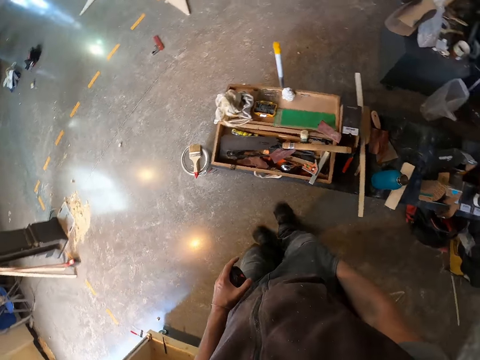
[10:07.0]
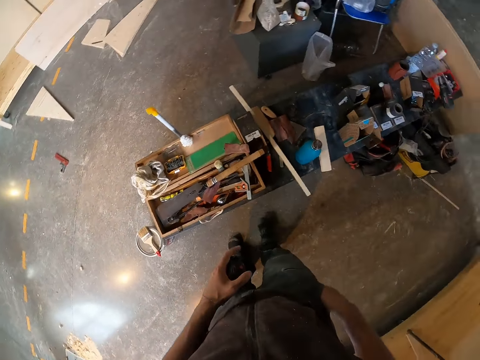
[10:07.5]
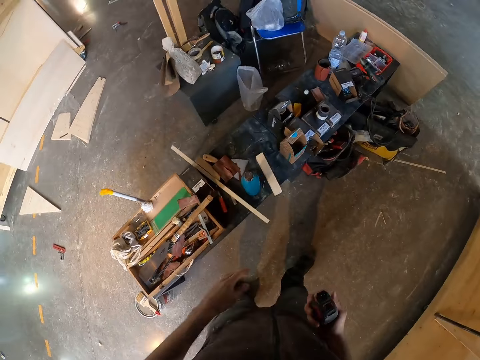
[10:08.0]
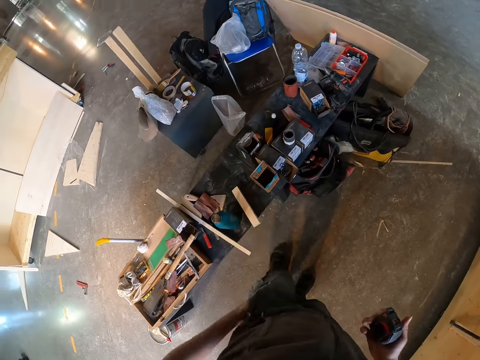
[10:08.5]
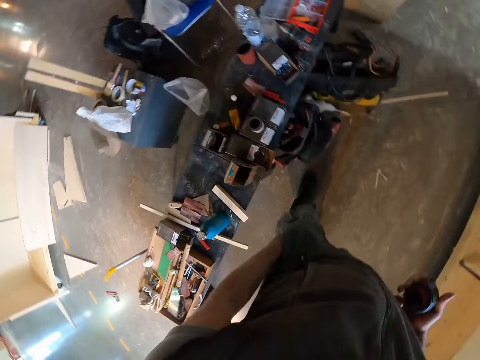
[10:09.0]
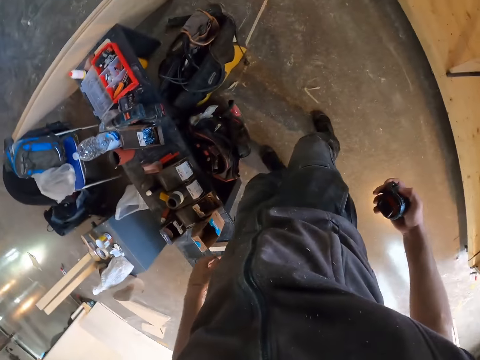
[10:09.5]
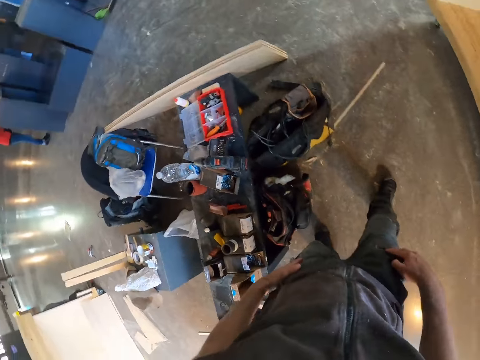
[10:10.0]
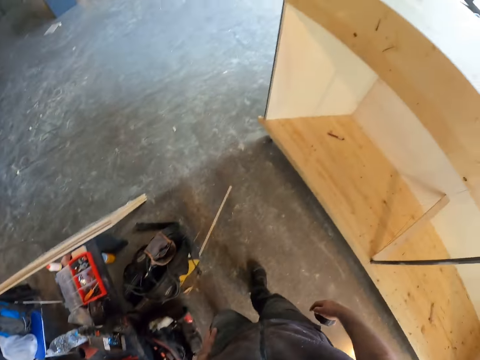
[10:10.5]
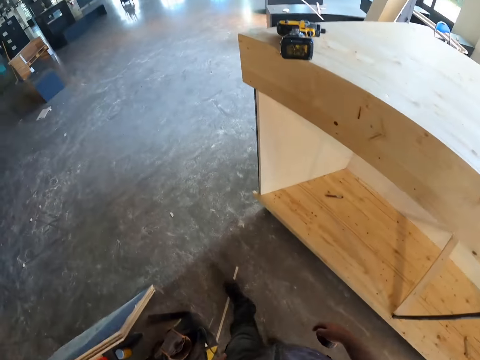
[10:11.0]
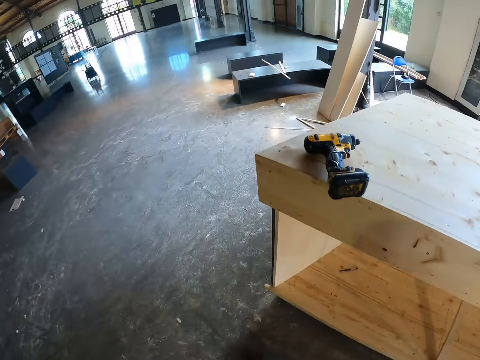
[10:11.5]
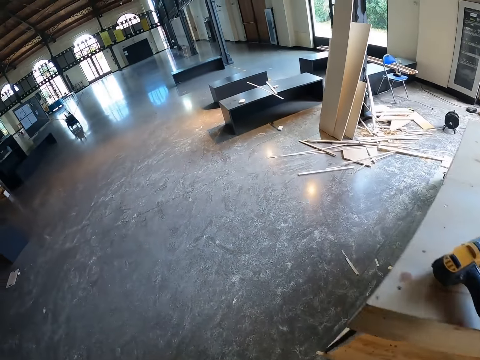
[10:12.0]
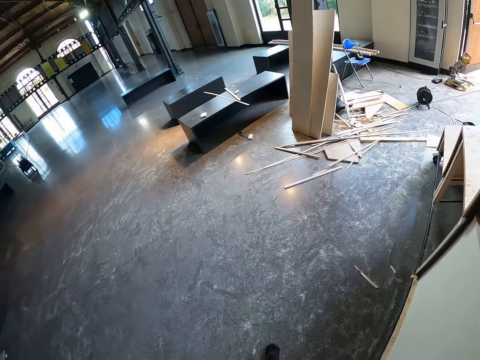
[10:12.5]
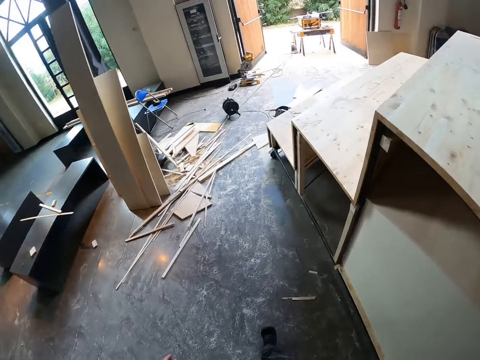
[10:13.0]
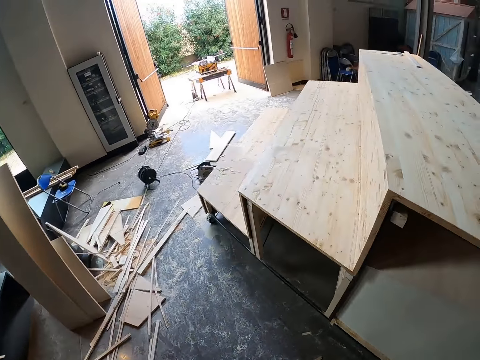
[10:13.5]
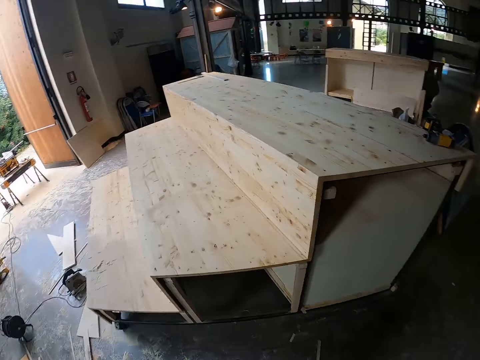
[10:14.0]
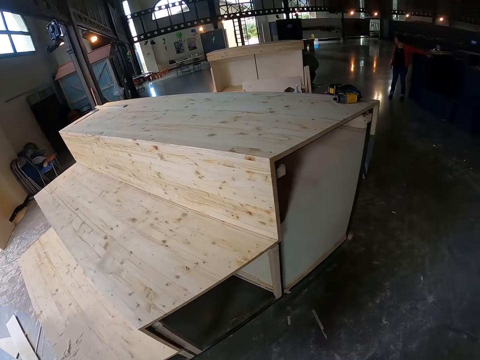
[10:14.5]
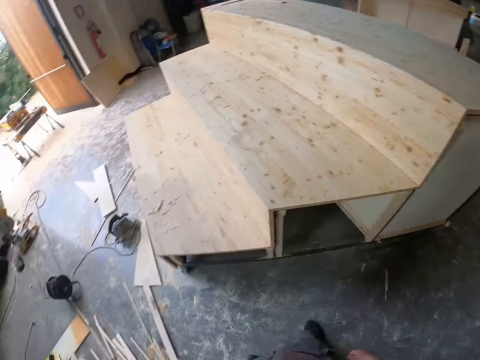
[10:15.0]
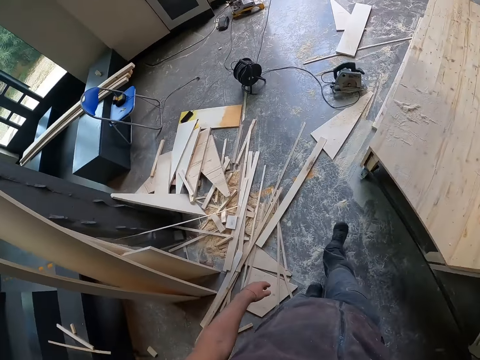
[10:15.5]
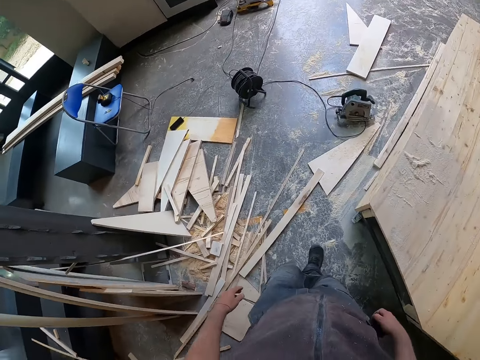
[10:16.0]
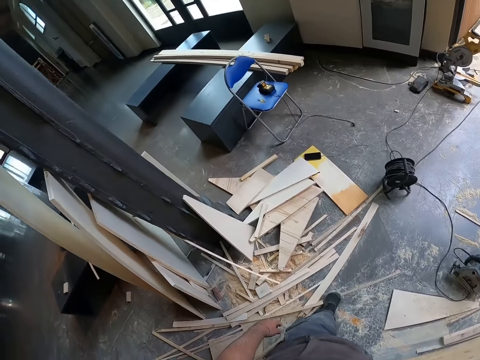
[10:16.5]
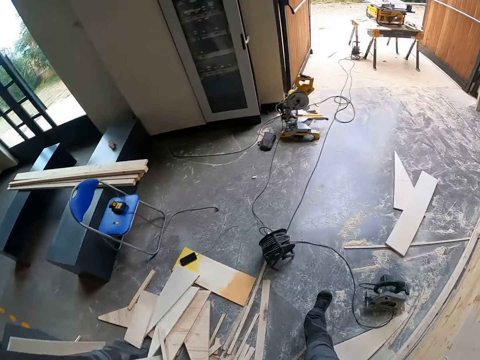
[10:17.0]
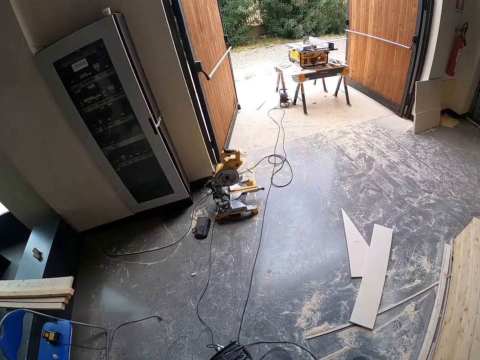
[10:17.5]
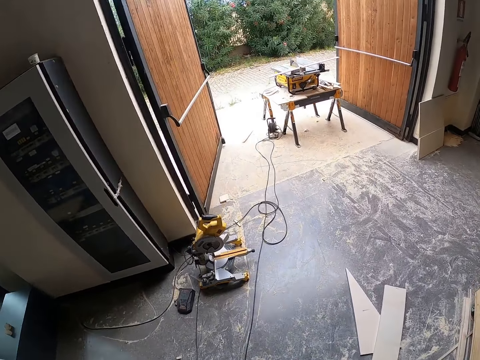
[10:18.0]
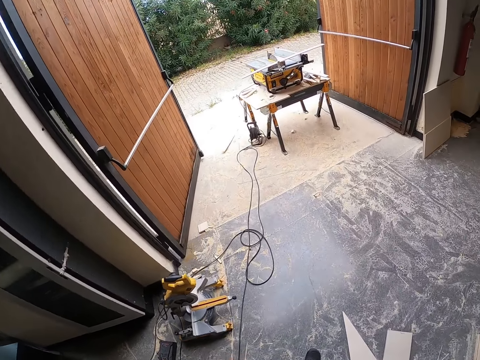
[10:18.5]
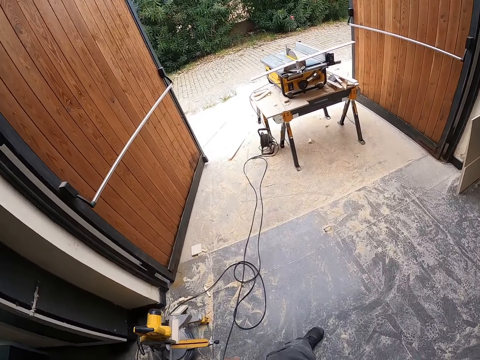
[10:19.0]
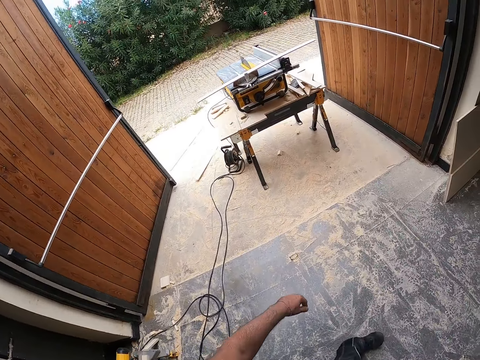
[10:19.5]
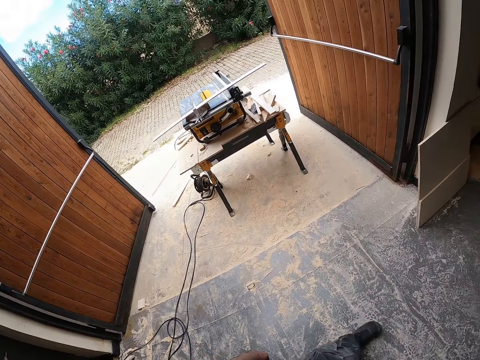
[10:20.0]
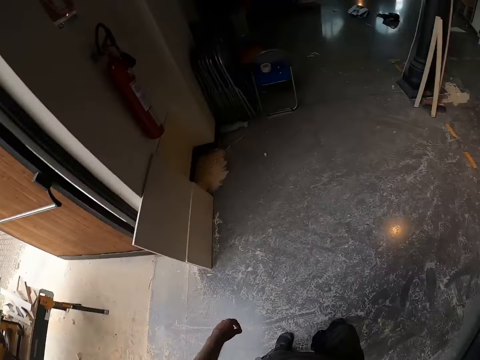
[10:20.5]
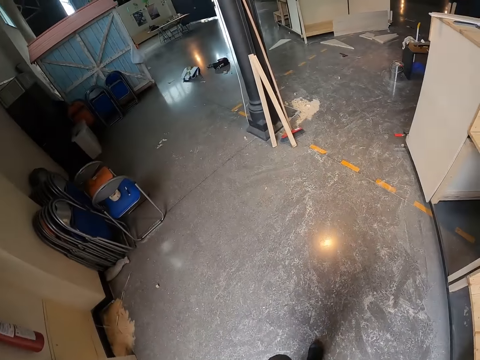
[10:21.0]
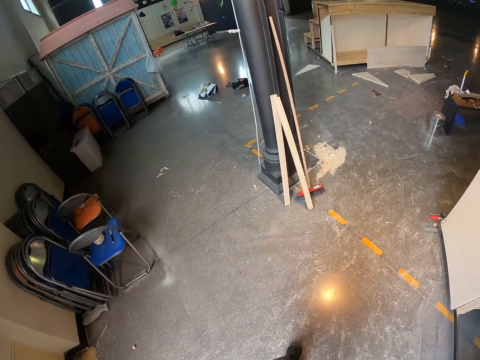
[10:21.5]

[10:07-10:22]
The camera wearer removes his right hand from his right pocket. He passes the tape measure to his right hand. He puts his left hand in his left pocket. He walks. He removes his left hand from his left pocket.

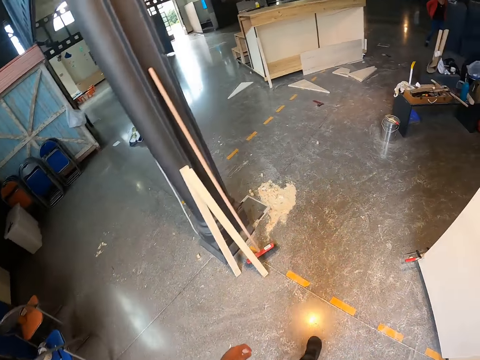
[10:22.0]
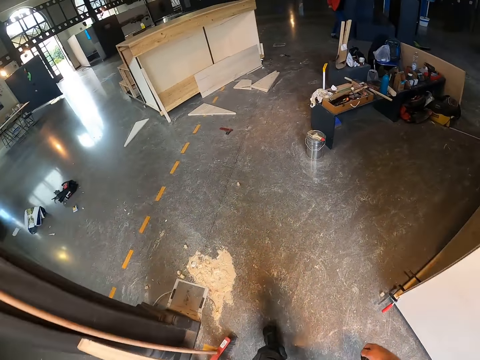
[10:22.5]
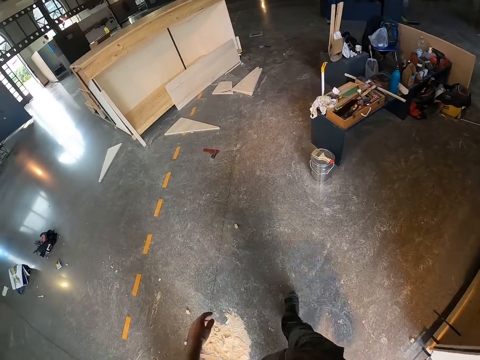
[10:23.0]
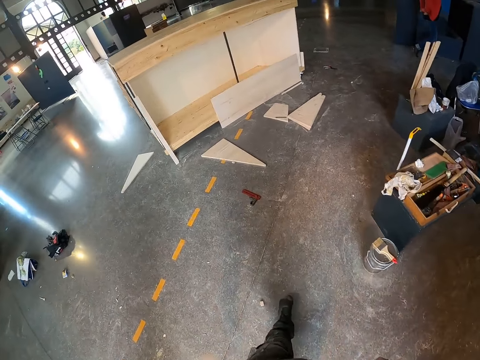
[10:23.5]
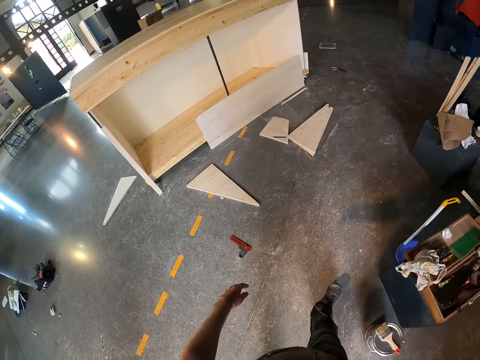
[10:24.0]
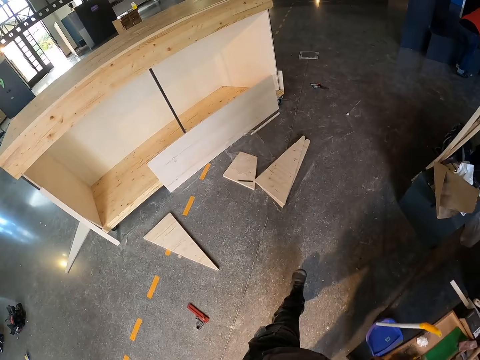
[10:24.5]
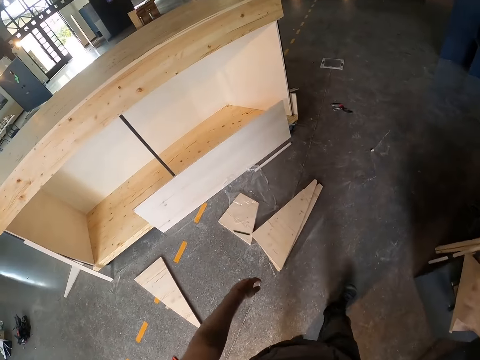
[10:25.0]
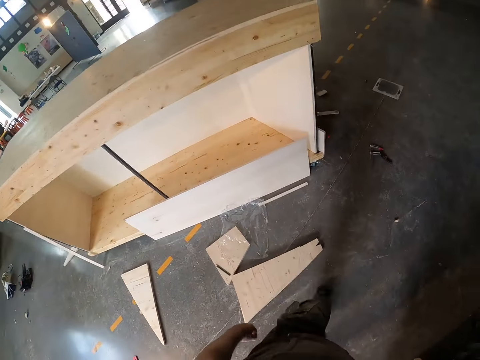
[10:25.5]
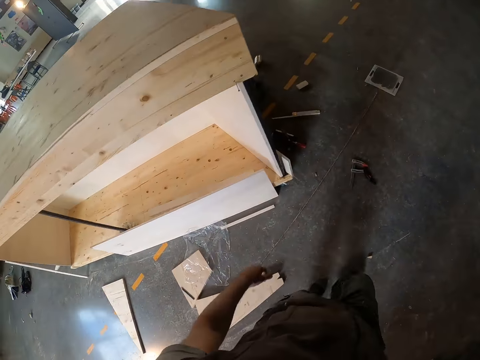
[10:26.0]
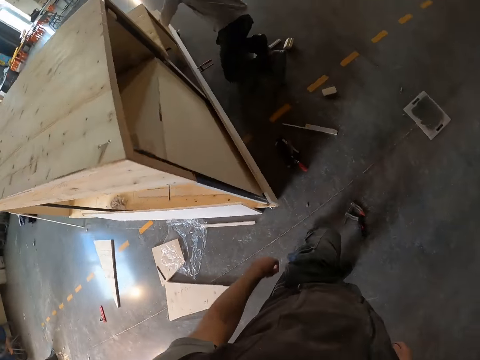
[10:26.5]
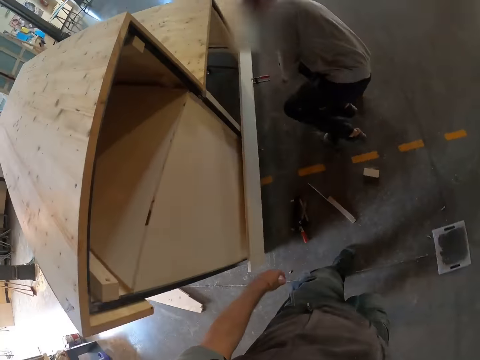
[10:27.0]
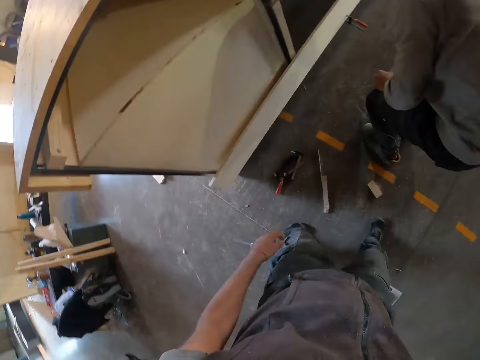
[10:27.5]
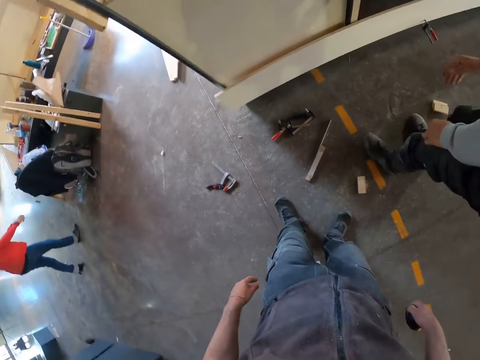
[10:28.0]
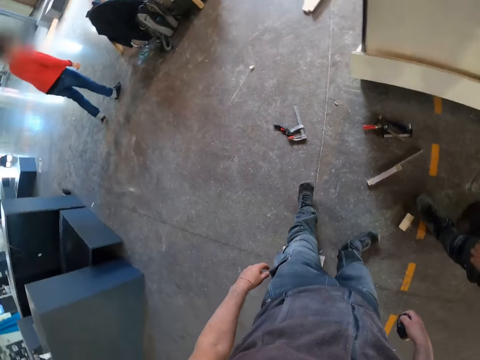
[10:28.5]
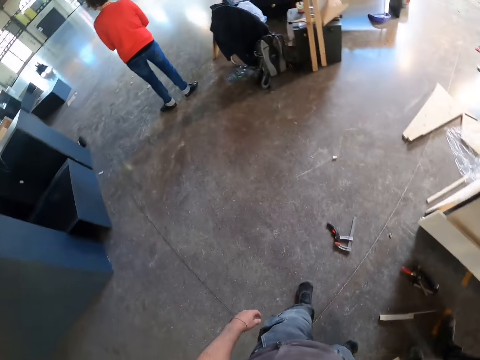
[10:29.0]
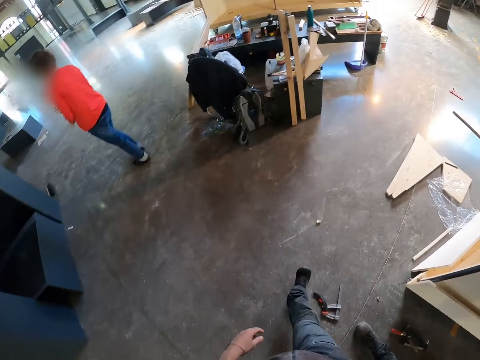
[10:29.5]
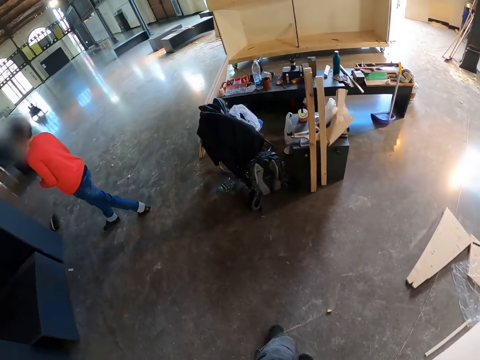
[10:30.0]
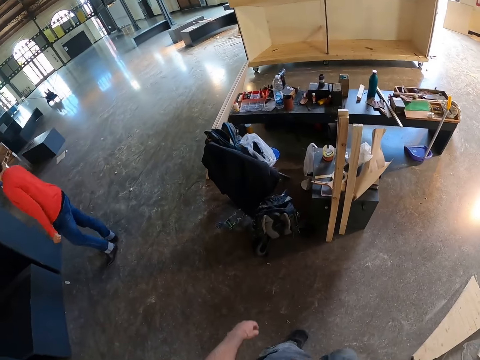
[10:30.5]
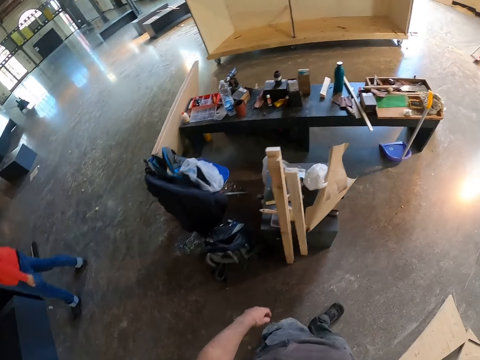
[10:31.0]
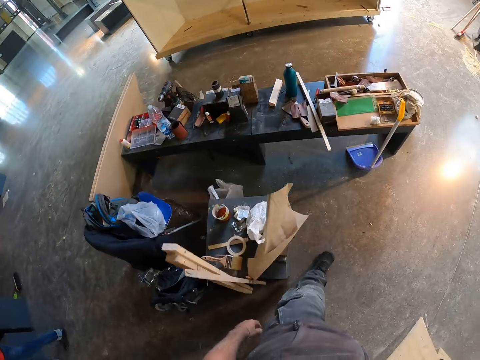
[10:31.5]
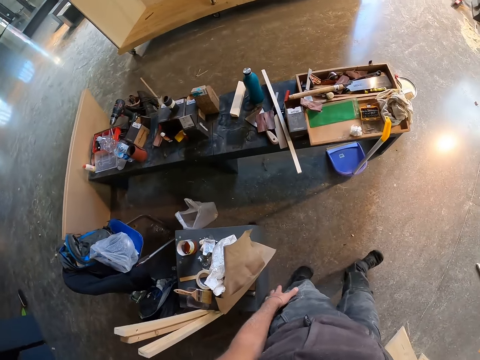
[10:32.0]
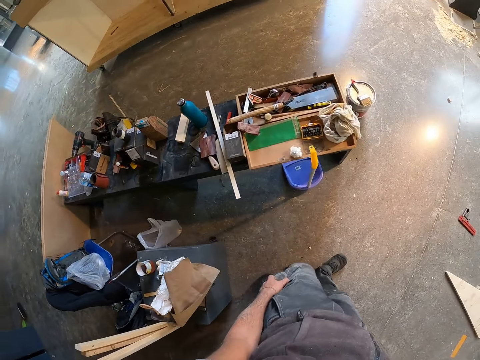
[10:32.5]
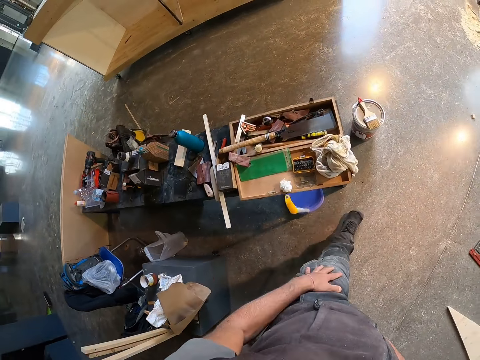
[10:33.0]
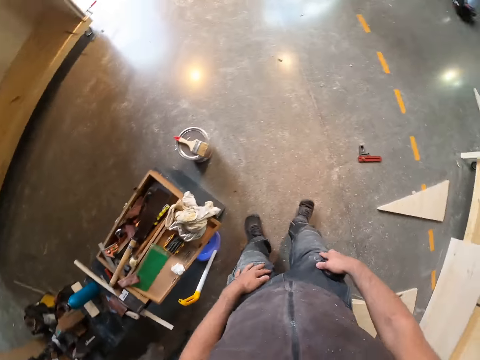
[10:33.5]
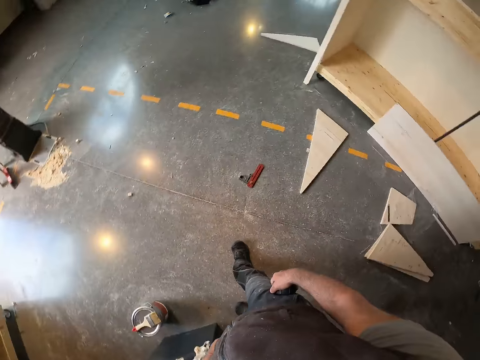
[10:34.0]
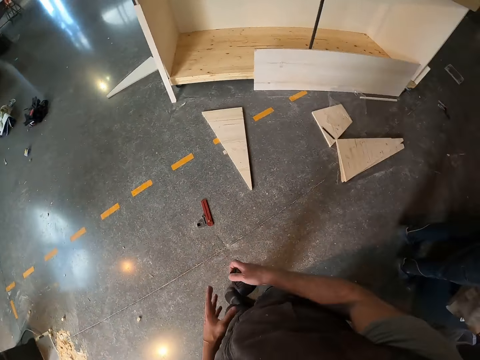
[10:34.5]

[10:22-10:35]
The camera wearer interacts with a man. They touch the cloth.
